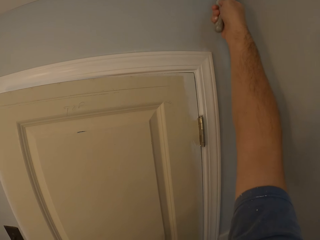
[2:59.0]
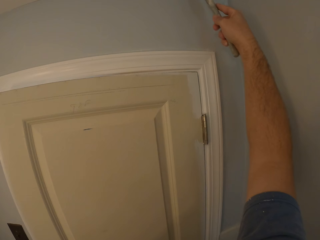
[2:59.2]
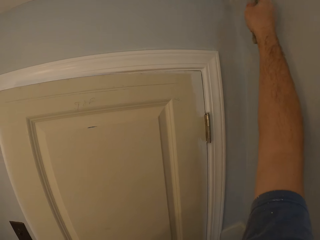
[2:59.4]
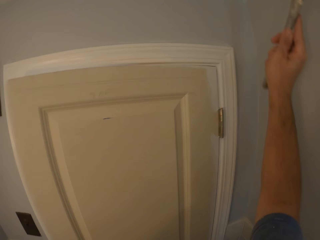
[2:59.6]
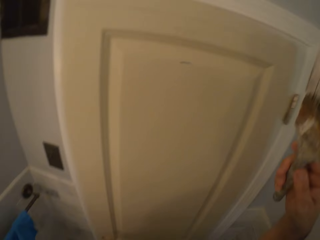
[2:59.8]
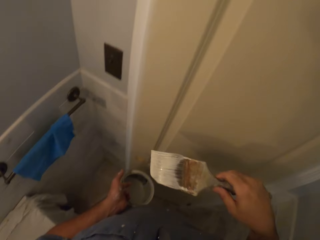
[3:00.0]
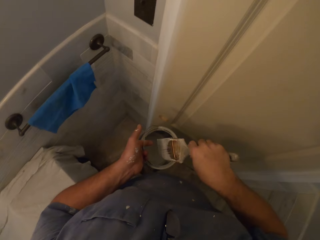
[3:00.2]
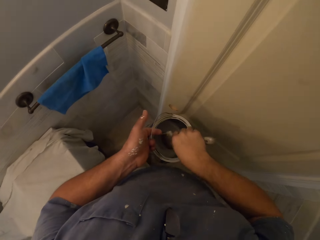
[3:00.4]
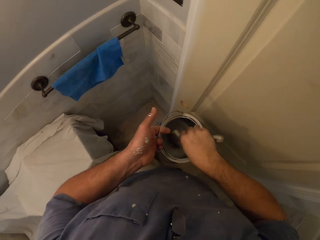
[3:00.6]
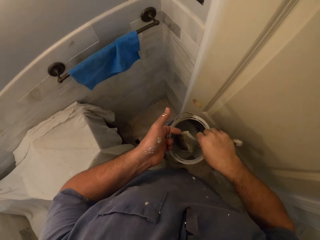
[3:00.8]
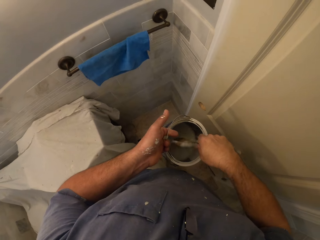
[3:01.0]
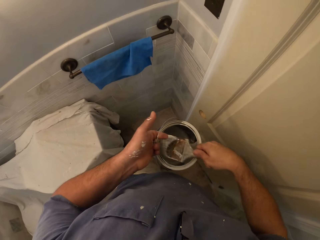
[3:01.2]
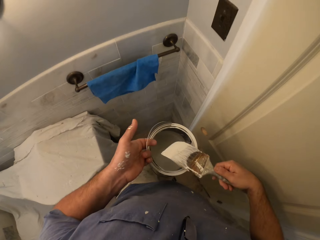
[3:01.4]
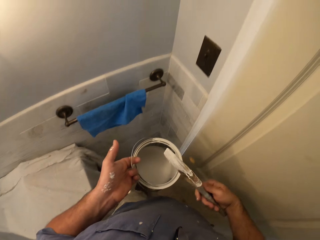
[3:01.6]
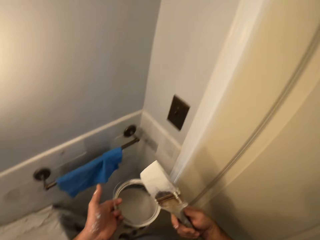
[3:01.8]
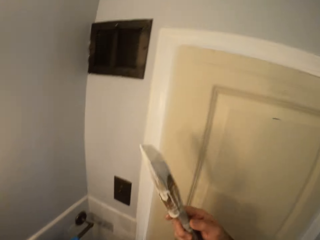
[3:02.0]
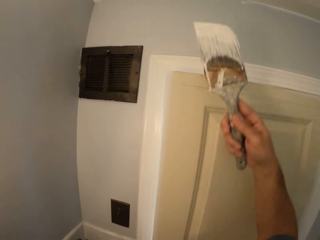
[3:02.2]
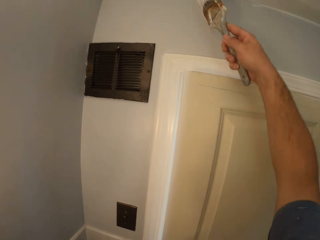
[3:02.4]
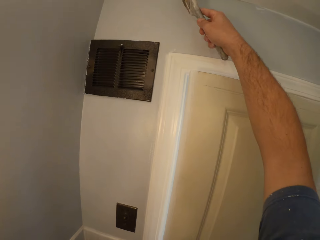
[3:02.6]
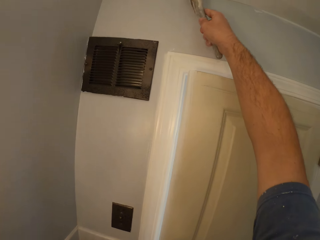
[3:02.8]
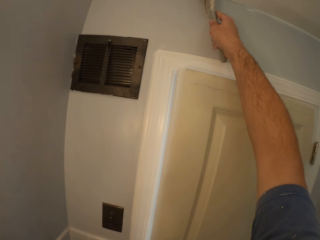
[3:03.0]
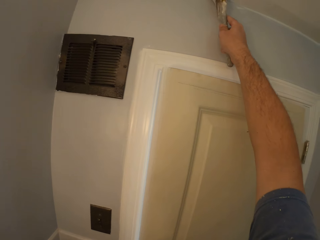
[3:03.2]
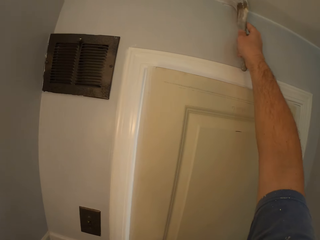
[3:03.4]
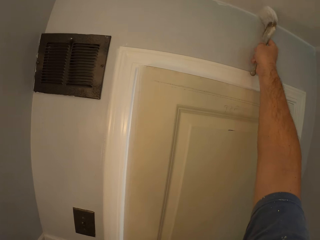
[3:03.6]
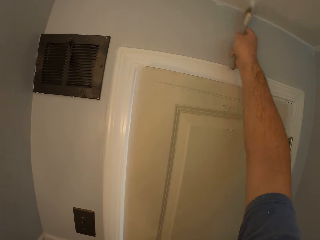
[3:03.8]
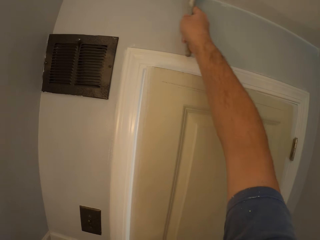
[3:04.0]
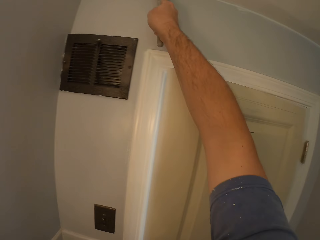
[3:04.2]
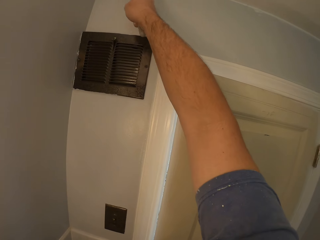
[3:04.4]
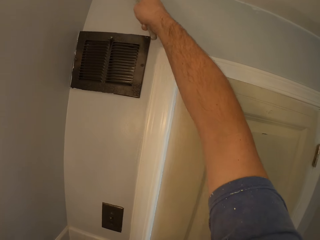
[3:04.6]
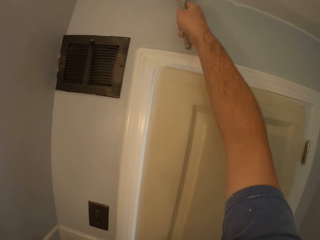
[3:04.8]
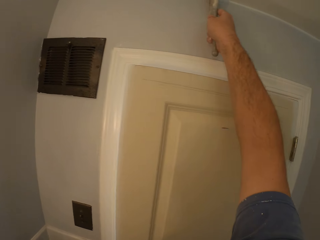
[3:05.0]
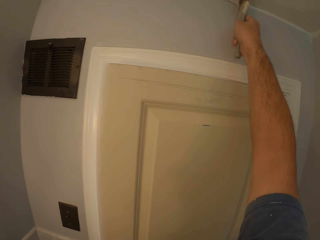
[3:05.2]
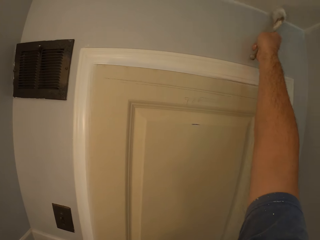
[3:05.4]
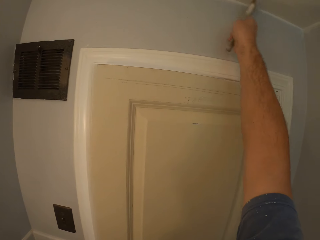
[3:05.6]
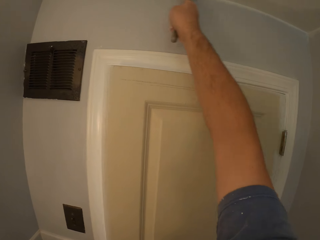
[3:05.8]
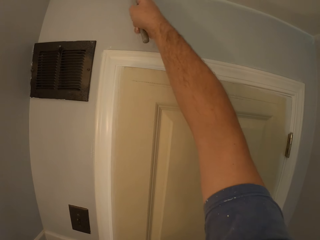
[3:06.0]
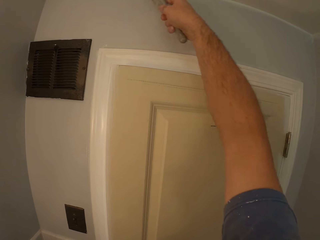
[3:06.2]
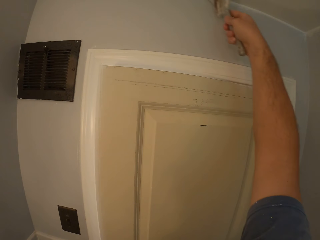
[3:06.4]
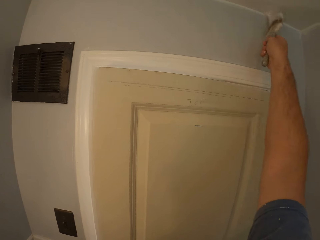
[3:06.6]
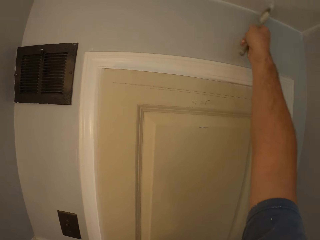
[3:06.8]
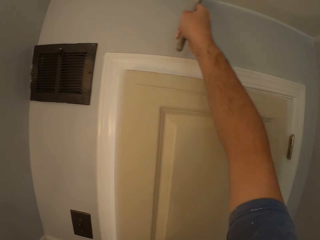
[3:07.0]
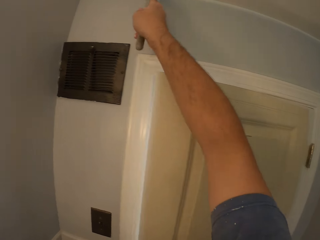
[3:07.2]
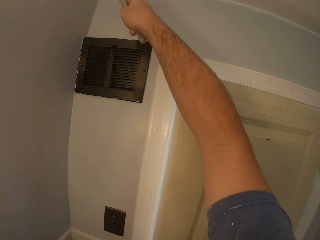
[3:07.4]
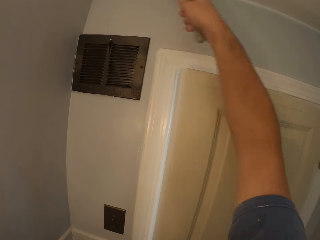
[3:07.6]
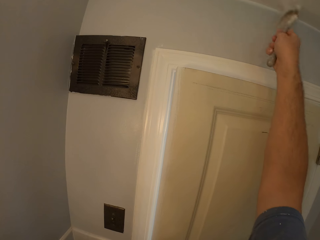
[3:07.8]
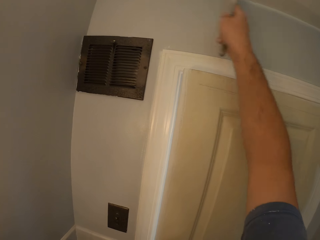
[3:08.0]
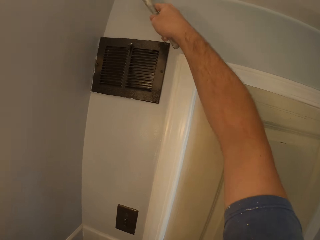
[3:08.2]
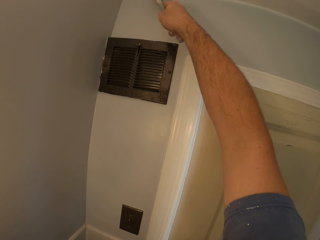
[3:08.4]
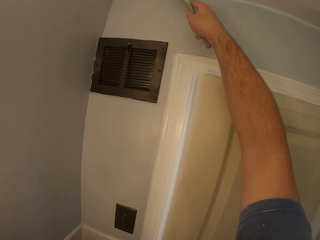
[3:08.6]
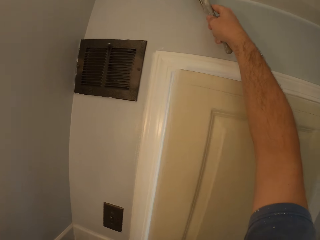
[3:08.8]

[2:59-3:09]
The camera wearer dips the painting brush into the paint tin. They paint the ceiling or wall with the paint brush.

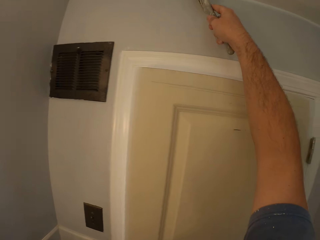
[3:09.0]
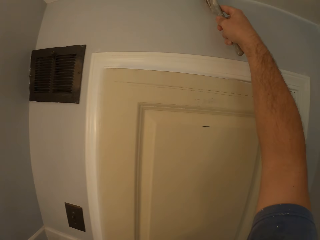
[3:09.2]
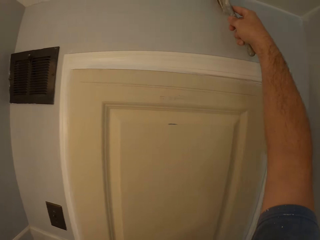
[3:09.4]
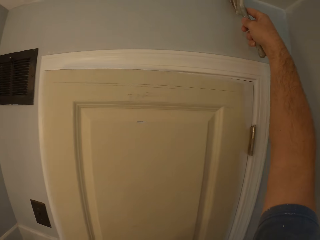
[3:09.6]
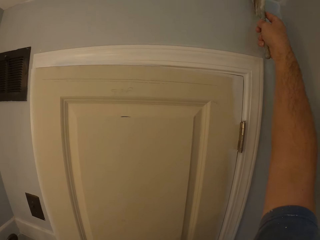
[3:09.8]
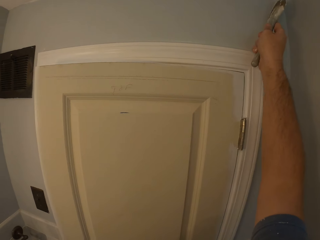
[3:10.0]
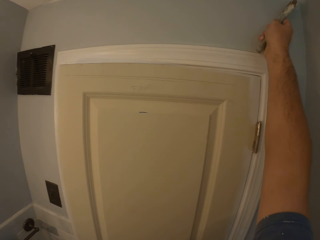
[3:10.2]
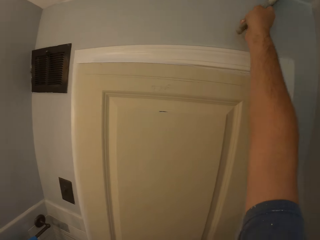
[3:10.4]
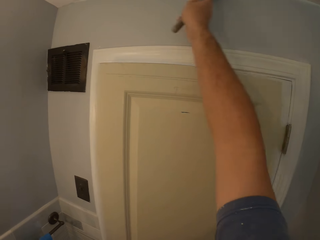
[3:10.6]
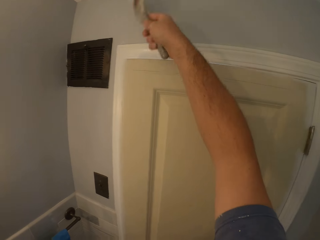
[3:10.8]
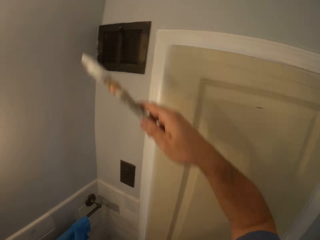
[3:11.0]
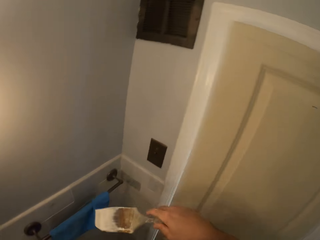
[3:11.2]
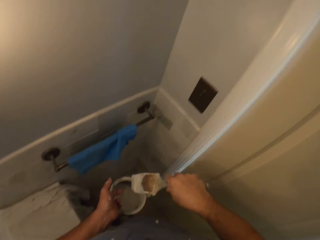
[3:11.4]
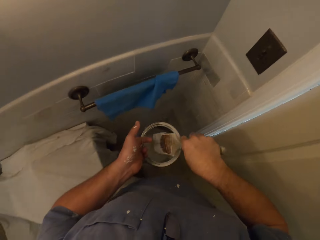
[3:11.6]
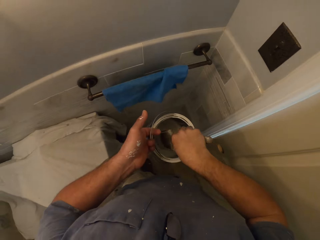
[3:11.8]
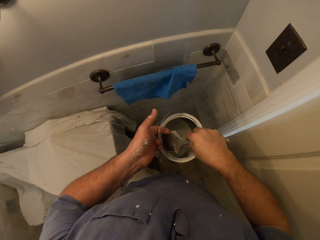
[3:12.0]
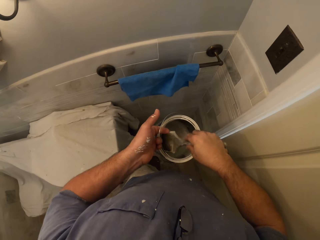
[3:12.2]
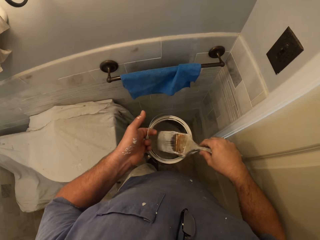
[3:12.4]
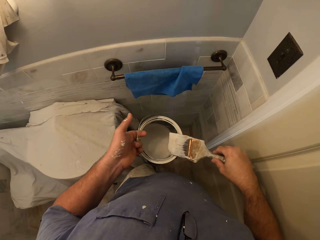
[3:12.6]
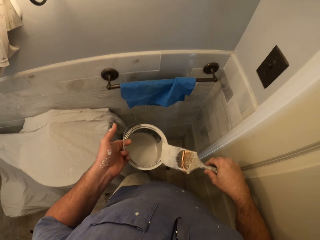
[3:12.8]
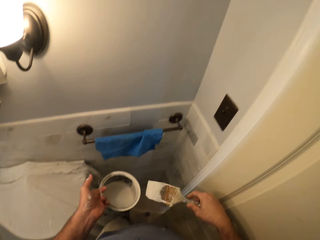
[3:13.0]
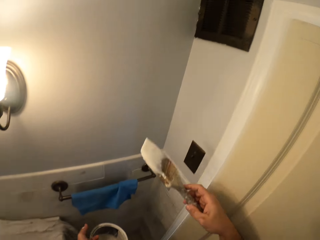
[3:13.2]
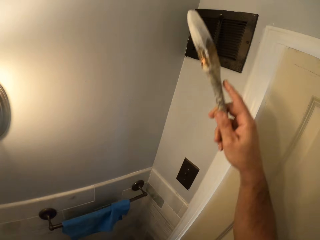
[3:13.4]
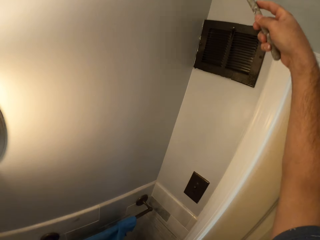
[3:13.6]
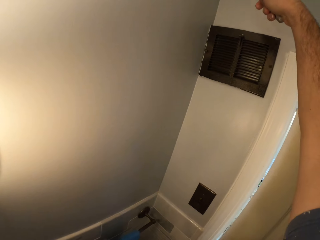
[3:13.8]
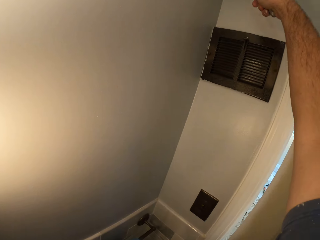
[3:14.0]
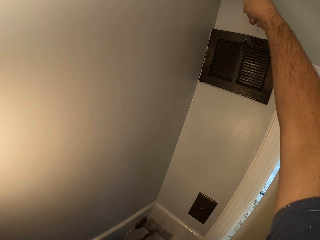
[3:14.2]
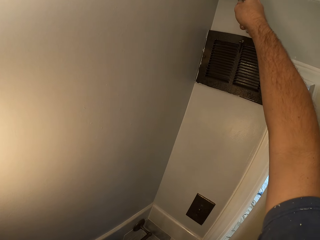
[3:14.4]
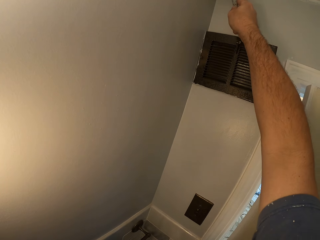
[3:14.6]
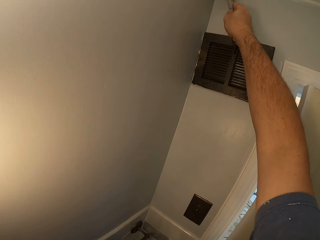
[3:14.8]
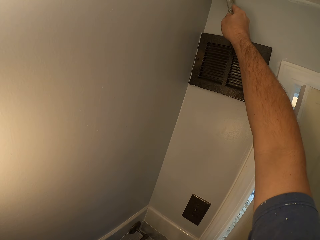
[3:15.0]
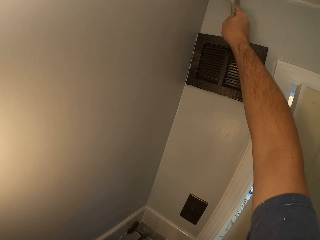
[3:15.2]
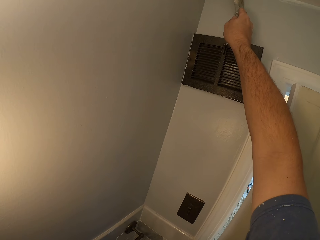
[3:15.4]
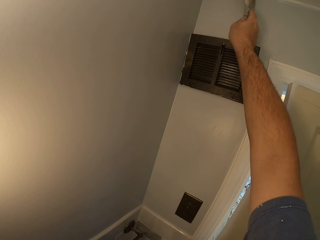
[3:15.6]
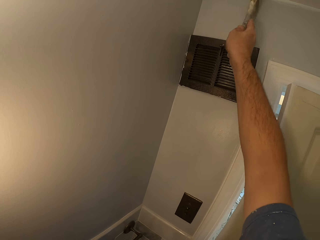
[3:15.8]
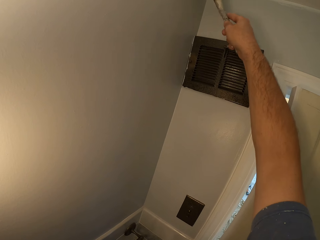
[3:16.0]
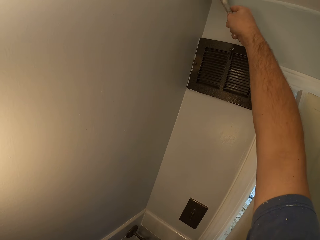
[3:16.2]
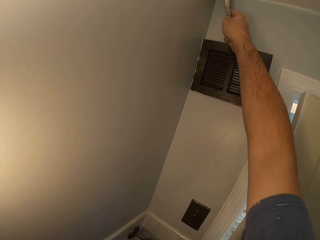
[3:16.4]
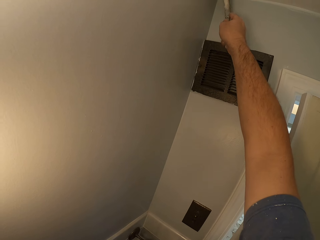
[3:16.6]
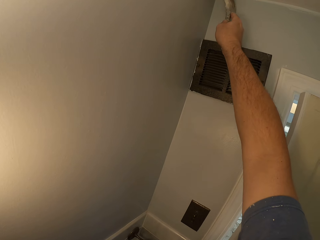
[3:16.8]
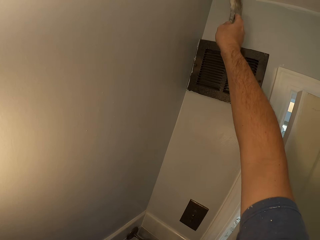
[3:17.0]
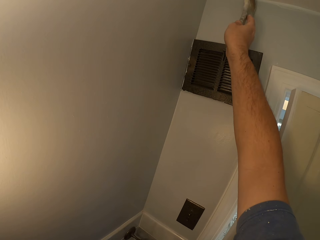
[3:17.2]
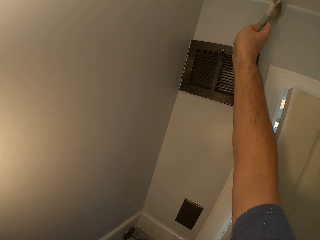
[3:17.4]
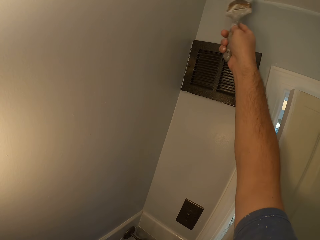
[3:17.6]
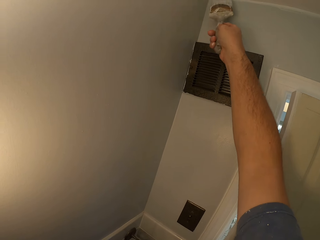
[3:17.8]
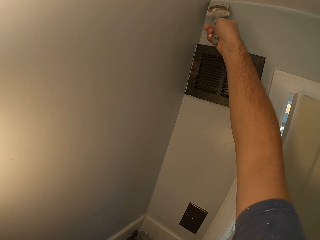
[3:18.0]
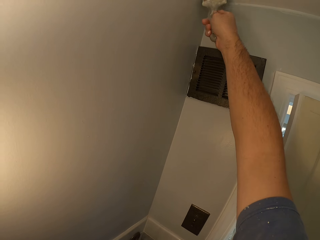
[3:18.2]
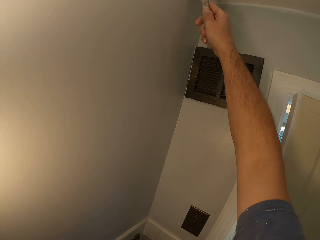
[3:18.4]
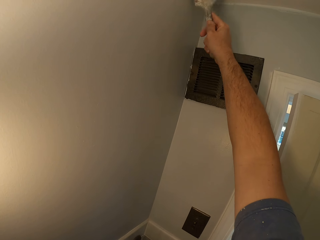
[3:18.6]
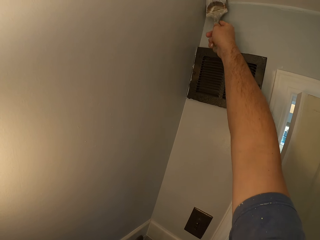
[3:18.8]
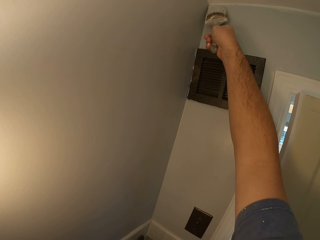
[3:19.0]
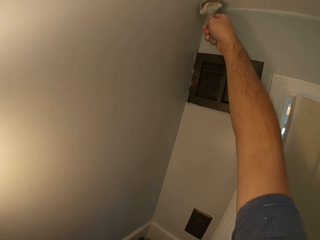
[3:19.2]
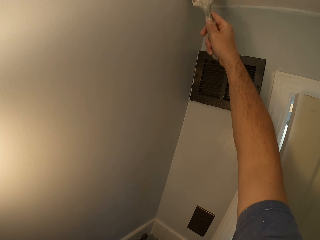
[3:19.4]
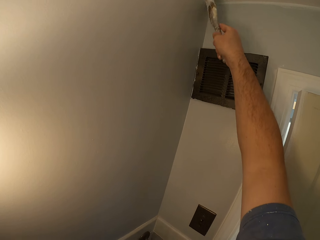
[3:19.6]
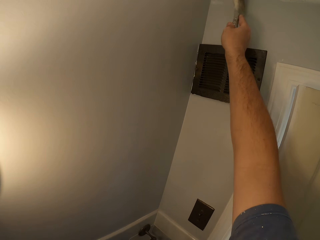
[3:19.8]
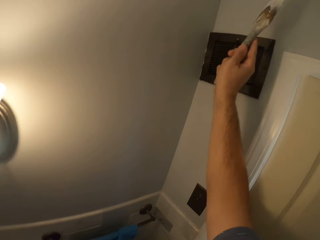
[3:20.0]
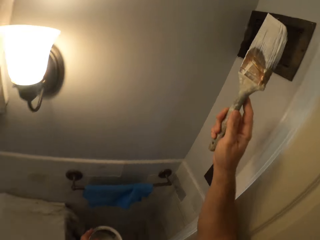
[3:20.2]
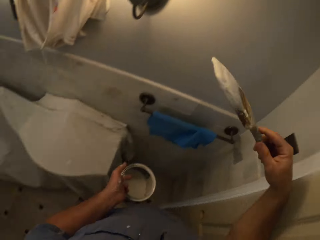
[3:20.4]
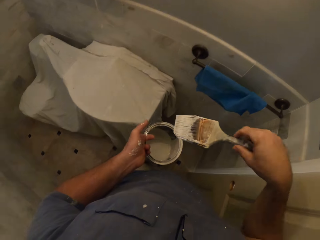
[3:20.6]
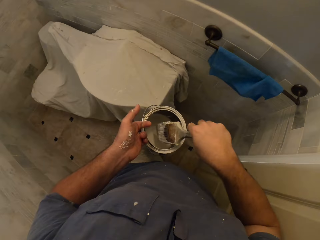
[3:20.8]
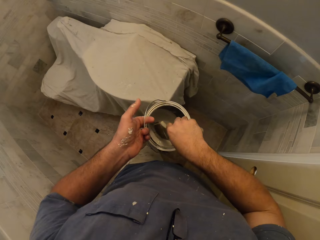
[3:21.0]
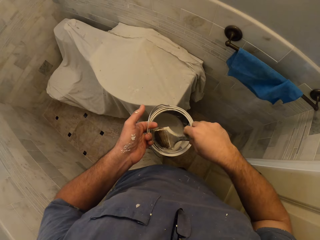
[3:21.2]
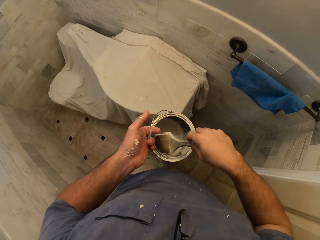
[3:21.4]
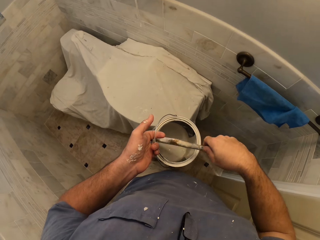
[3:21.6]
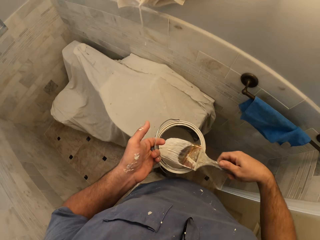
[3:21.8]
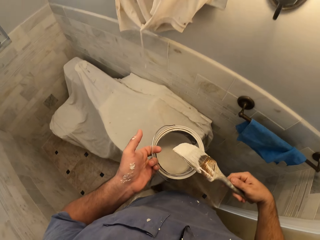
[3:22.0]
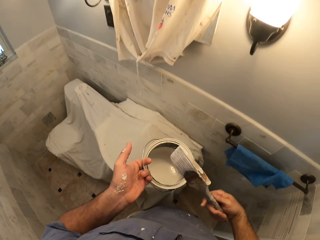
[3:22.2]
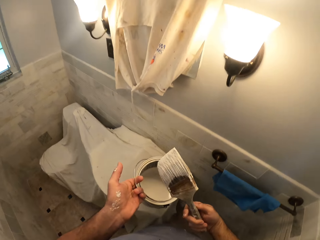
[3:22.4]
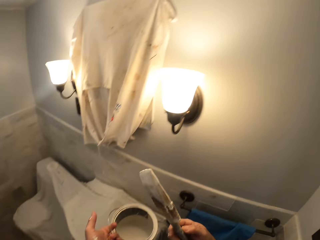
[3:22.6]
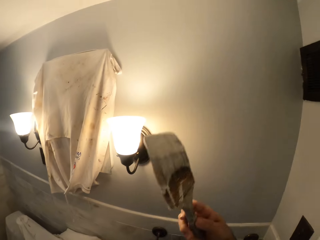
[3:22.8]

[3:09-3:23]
The camera wearer dips the painting brush into the paint tin. They paint the ceiling or wall with the paint brush. They dip the painting brush into the paint tin.
